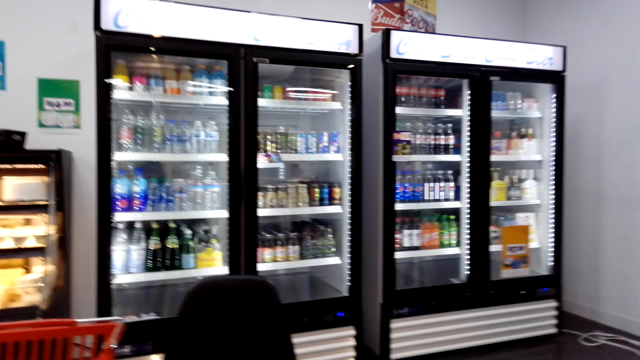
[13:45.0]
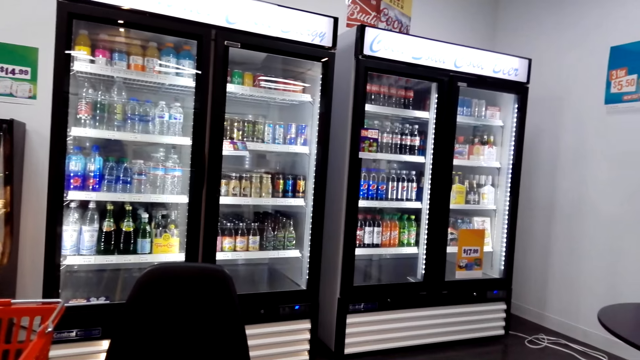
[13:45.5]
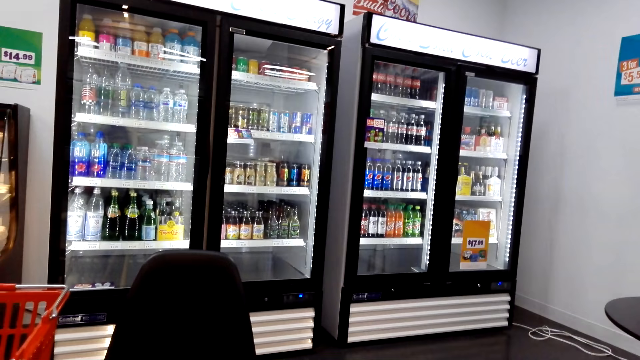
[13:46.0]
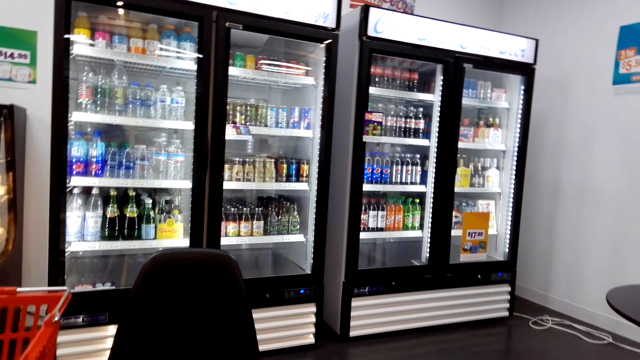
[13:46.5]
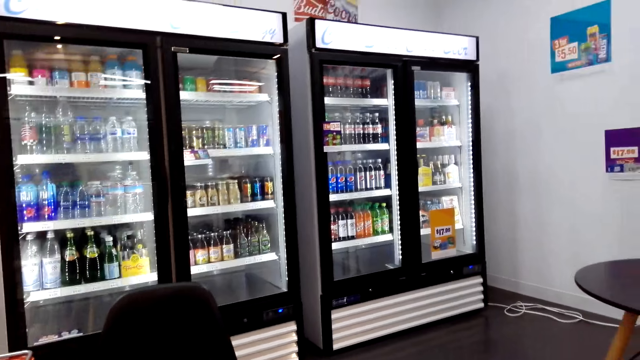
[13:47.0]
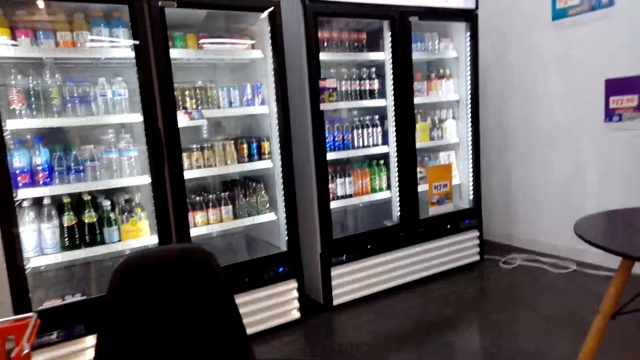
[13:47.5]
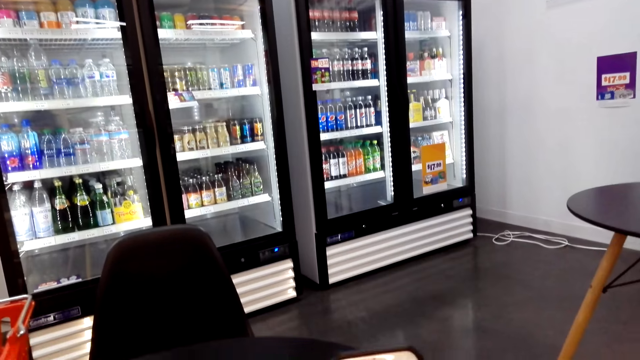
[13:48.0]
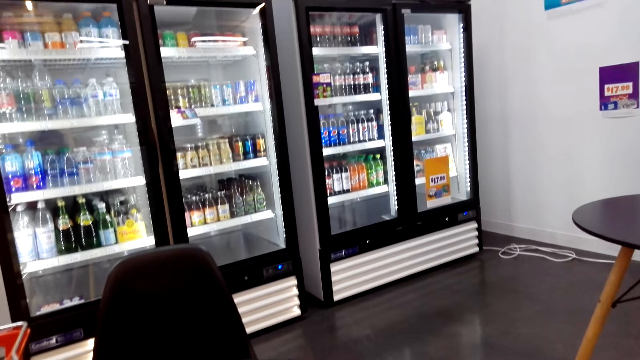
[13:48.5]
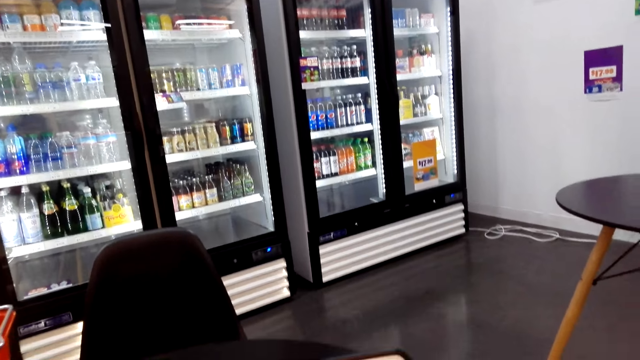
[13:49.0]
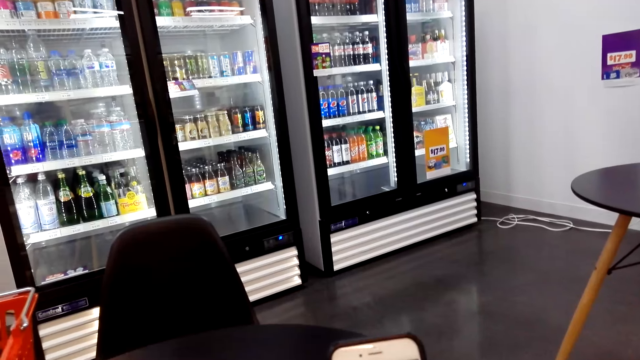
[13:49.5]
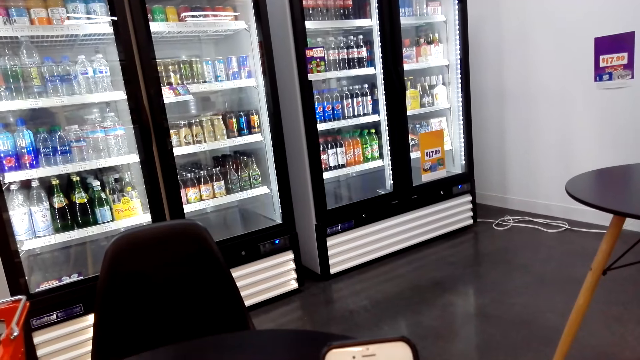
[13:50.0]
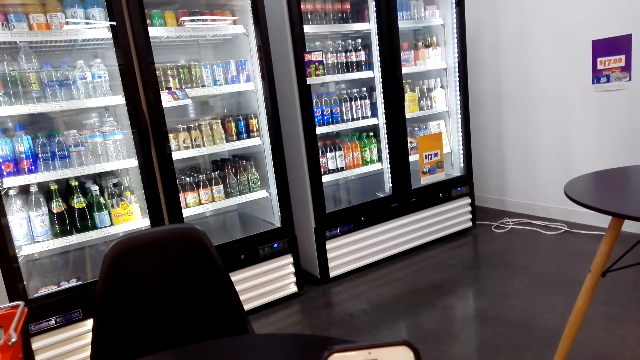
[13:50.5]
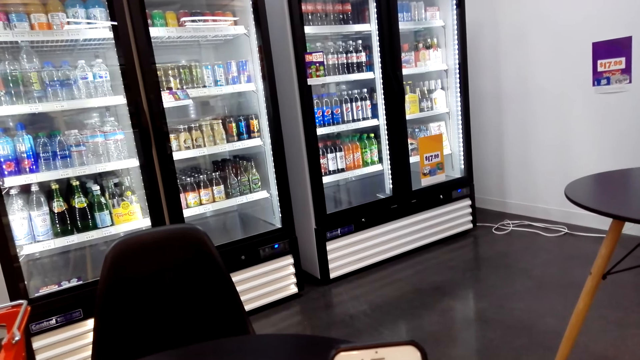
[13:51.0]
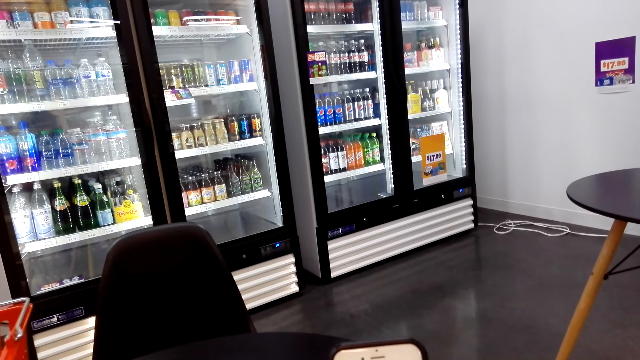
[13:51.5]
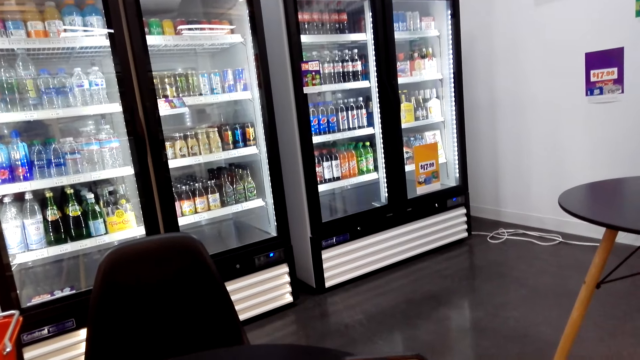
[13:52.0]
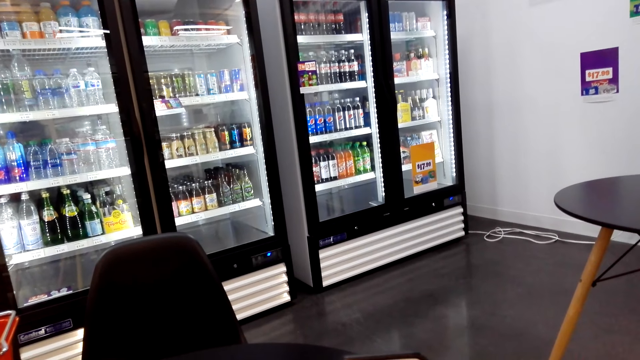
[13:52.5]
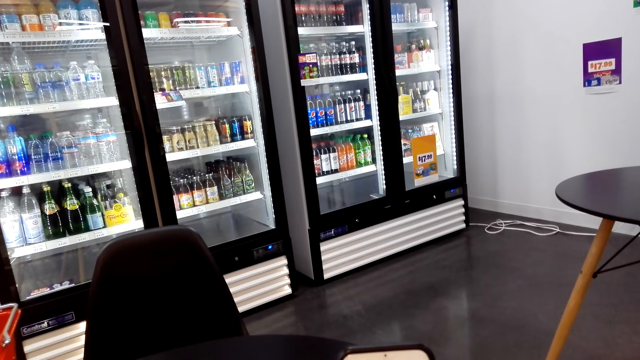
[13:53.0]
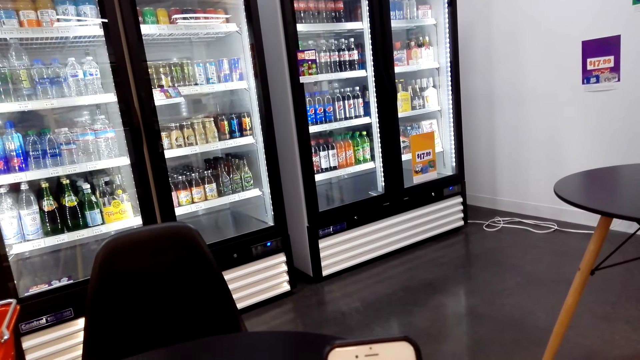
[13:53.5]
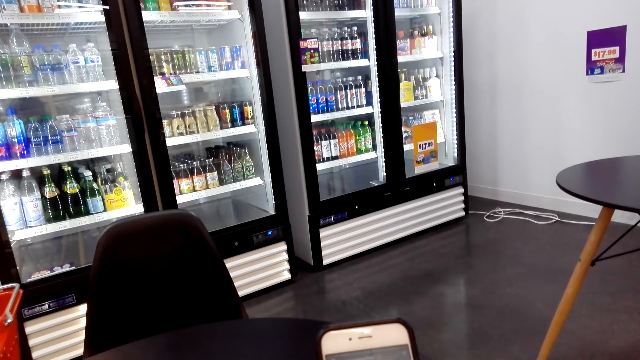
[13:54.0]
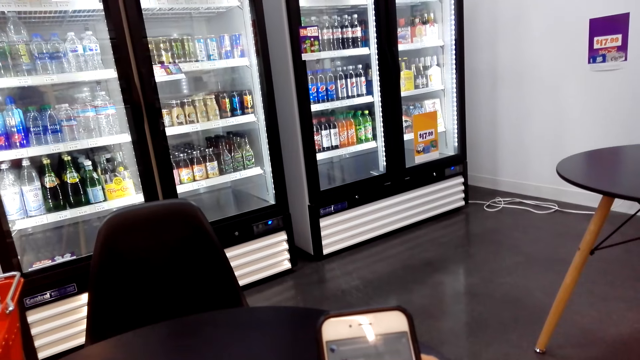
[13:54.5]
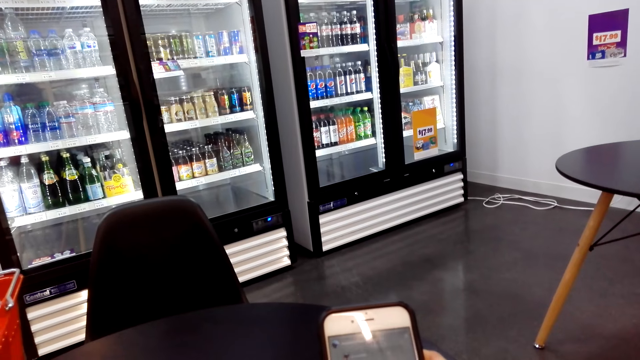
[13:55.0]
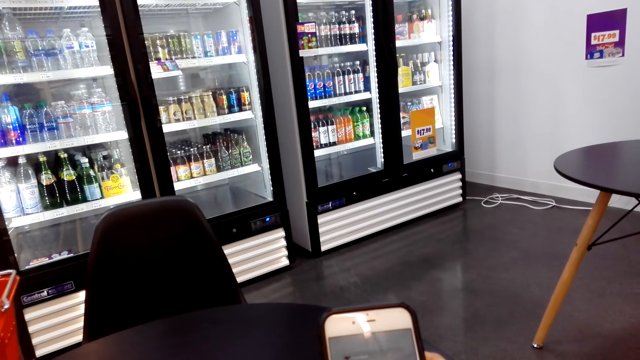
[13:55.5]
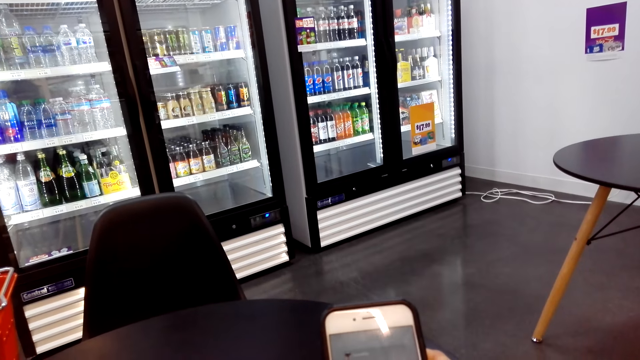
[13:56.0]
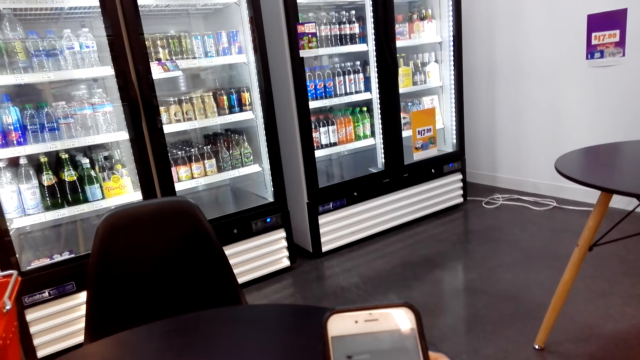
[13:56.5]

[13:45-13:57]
The camera wearer stares at the phone. They scroll through her cellphone.

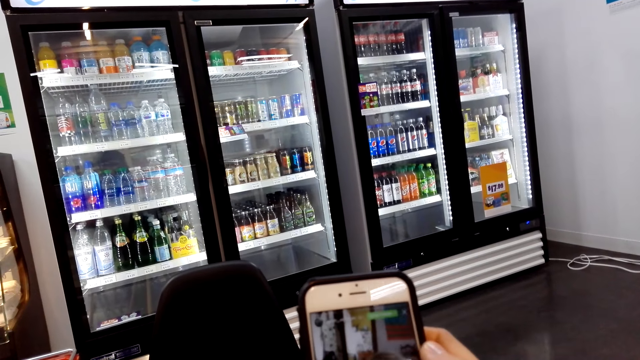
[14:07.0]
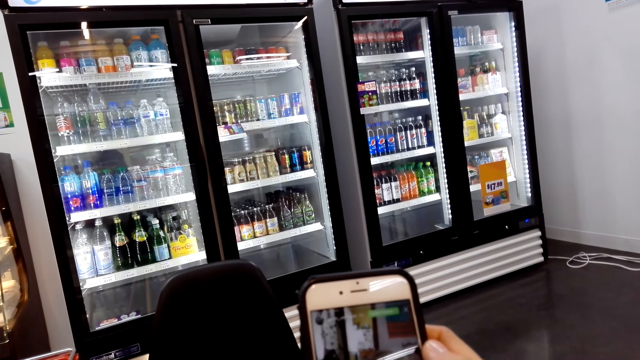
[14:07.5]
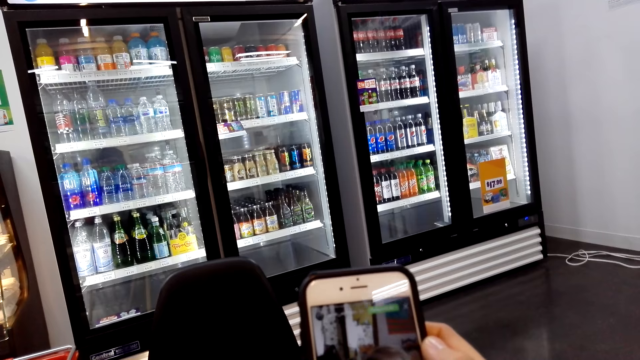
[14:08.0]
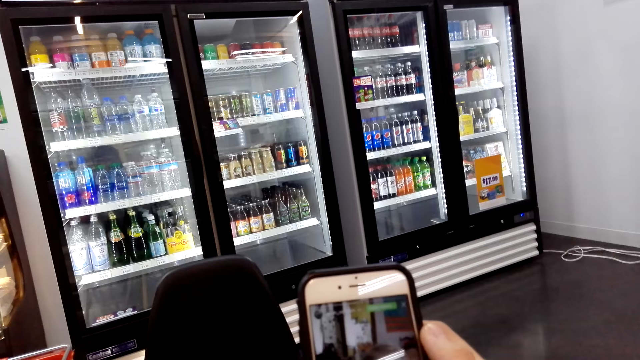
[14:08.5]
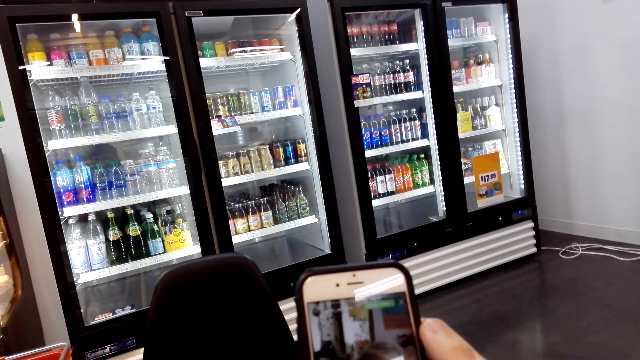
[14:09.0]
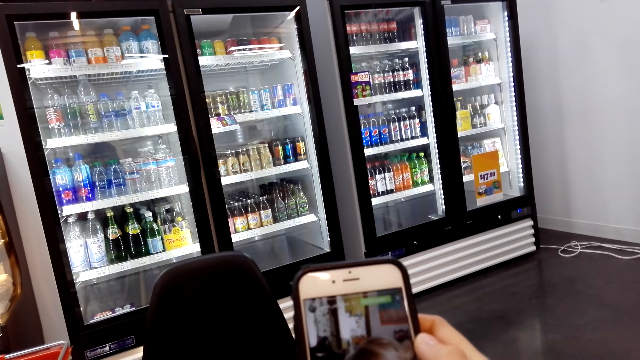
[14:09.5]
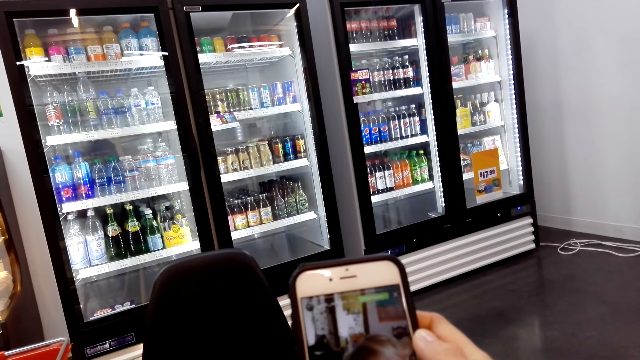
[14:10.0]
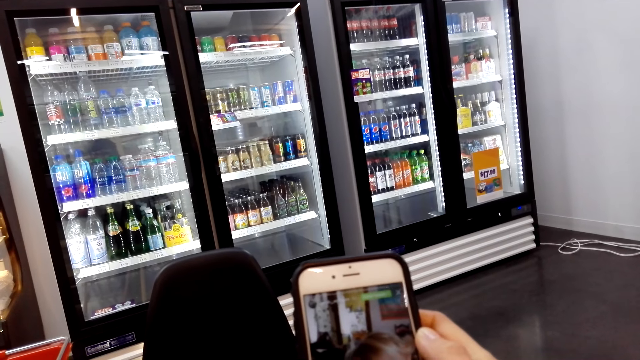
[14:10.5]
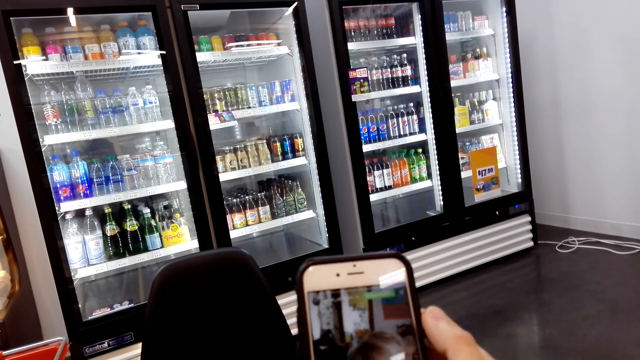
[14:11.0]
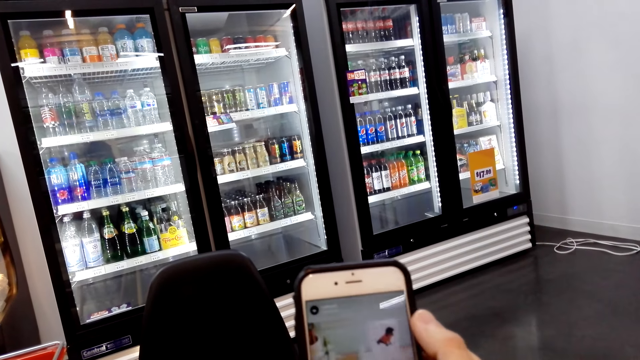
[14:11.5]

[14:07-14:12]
The camera wearer scrolls the phone.

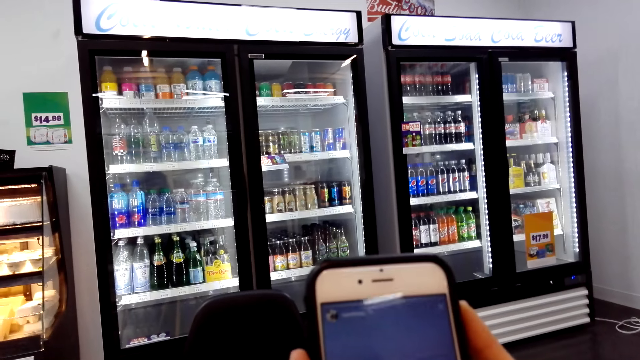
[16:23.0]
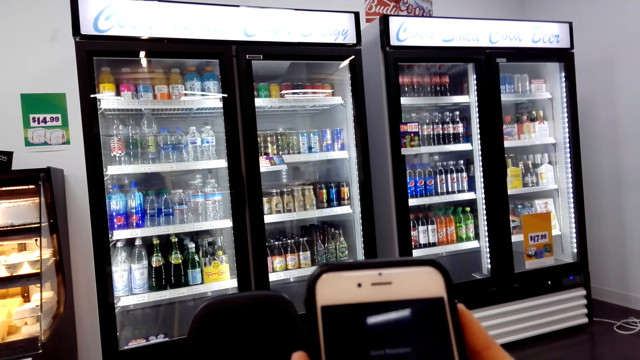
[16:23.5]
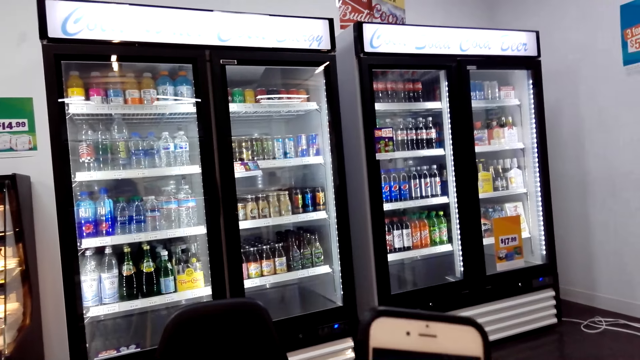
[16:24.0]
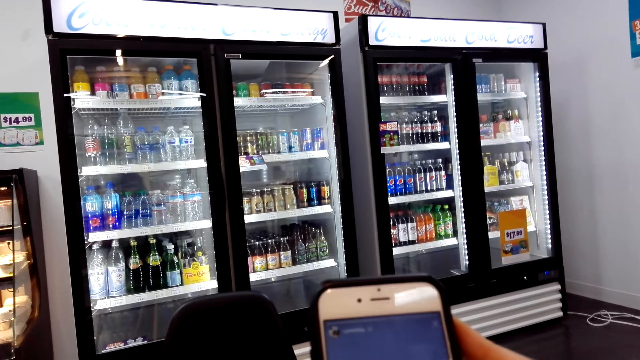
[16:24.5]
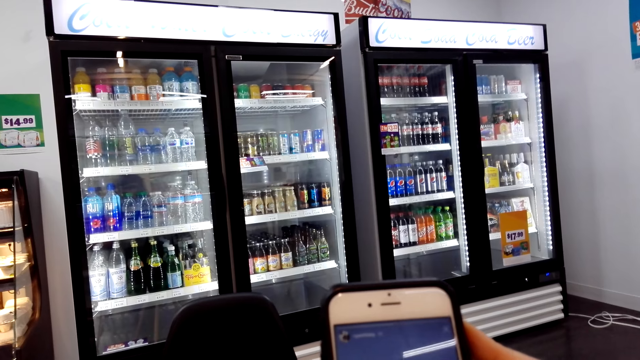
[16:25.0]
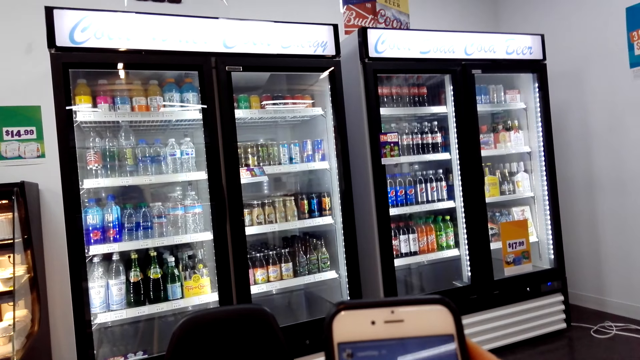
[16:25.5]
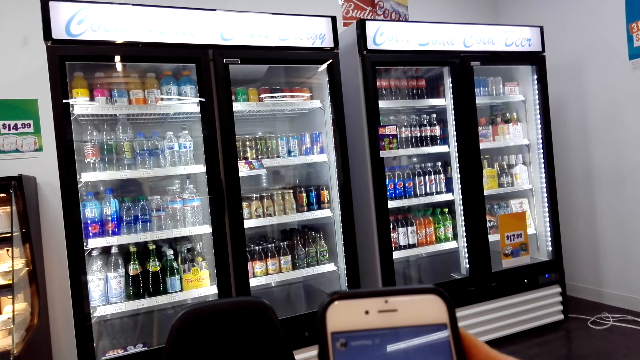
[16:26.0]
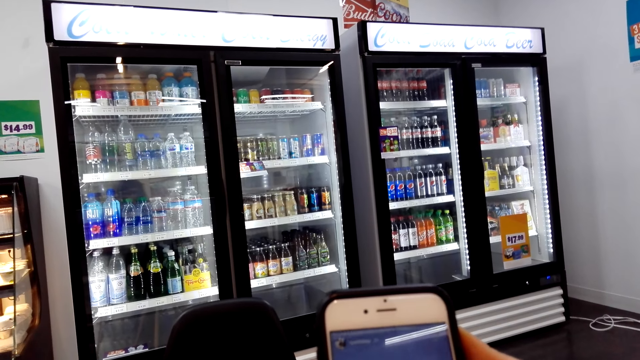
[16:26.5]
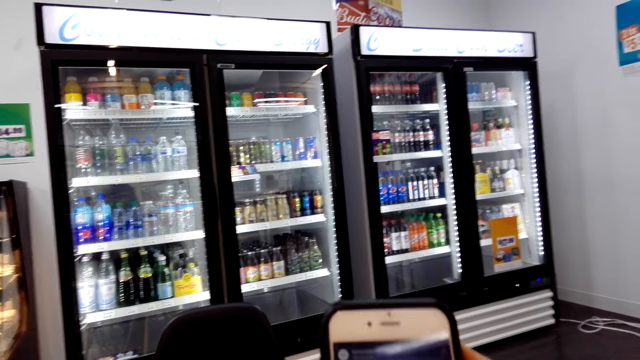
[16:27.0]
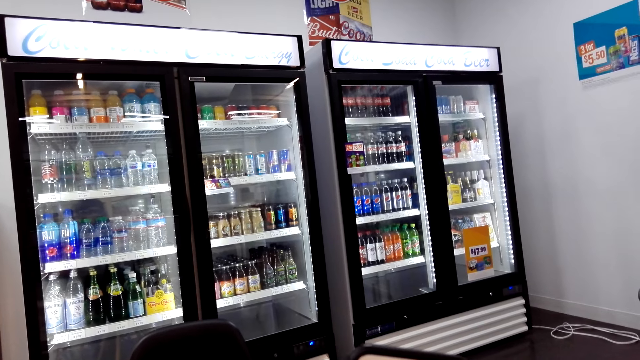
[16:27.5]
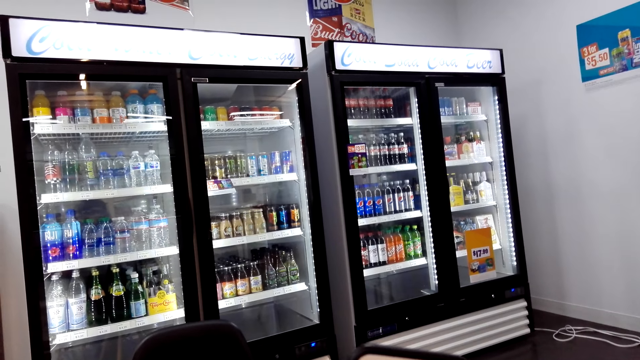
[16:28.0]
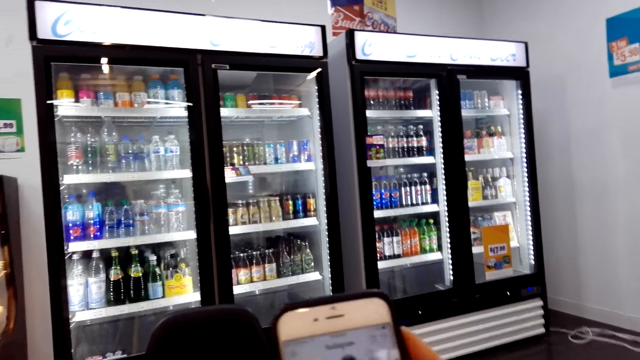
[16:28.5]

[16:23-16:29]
The camera wearer scrolls the phone.
